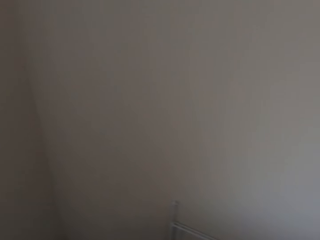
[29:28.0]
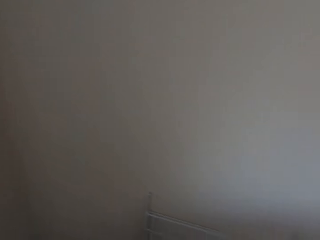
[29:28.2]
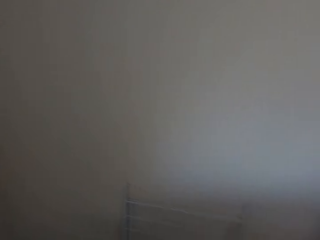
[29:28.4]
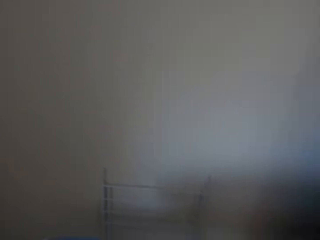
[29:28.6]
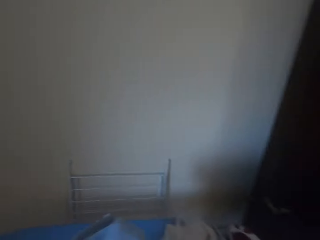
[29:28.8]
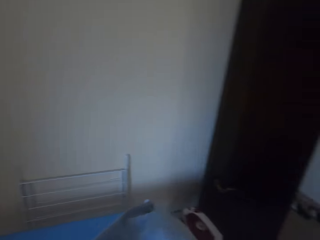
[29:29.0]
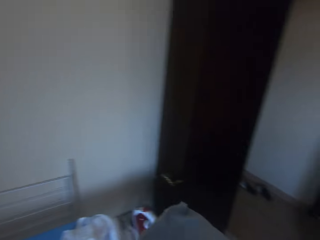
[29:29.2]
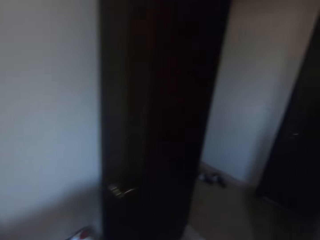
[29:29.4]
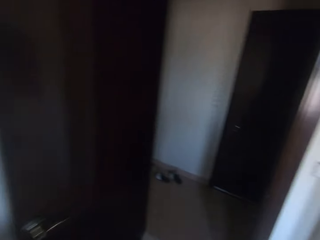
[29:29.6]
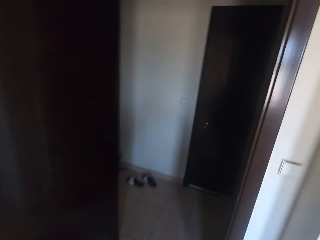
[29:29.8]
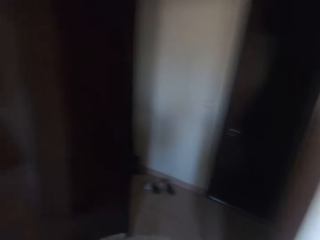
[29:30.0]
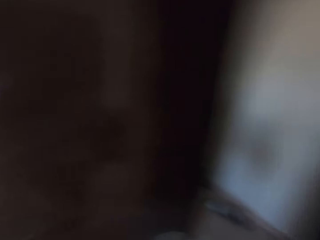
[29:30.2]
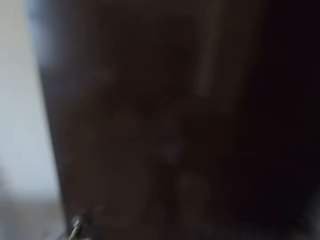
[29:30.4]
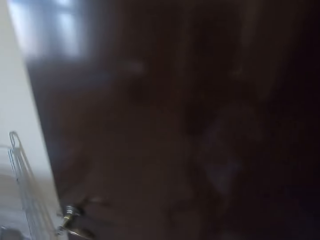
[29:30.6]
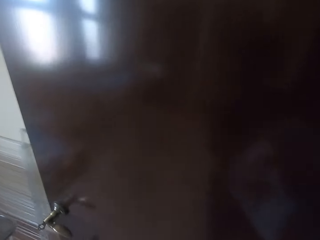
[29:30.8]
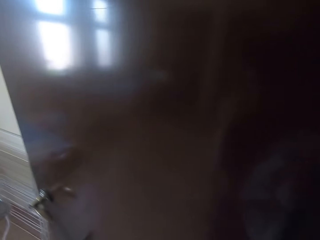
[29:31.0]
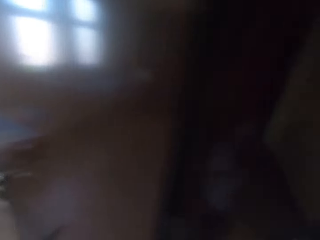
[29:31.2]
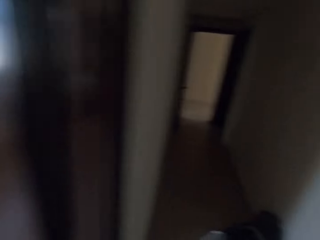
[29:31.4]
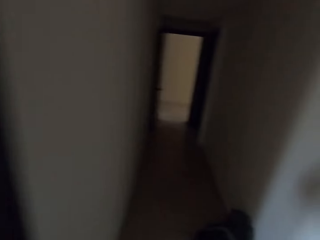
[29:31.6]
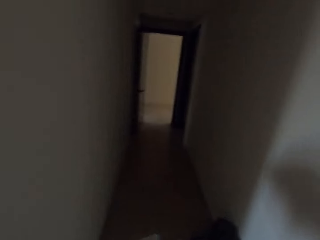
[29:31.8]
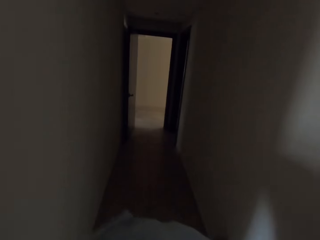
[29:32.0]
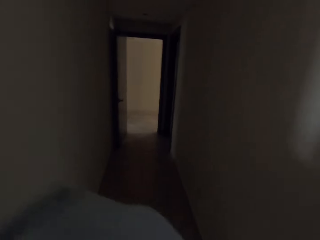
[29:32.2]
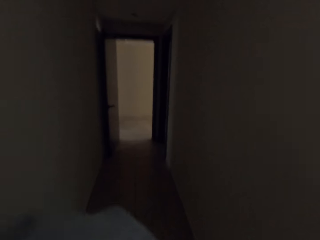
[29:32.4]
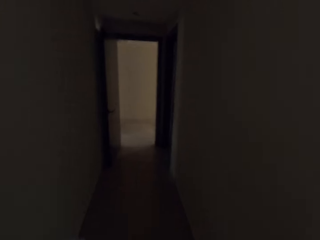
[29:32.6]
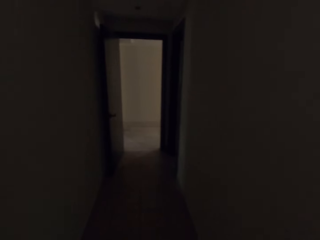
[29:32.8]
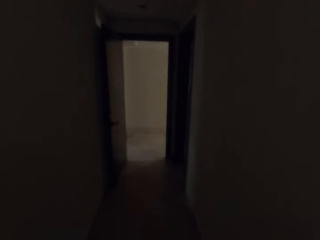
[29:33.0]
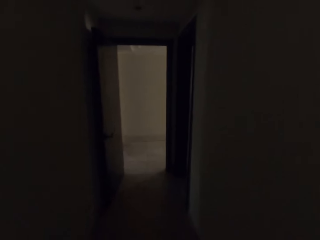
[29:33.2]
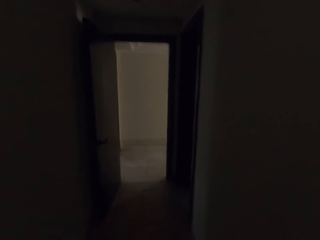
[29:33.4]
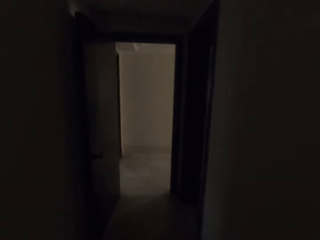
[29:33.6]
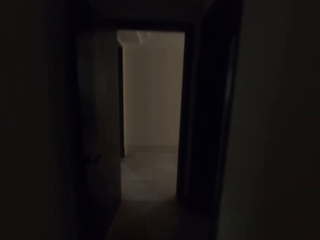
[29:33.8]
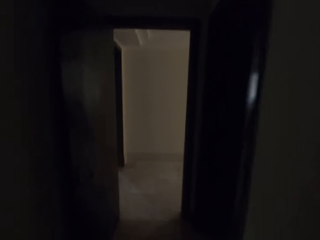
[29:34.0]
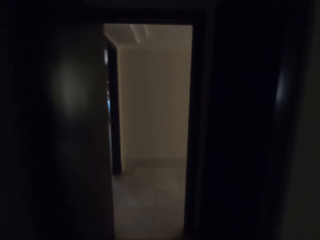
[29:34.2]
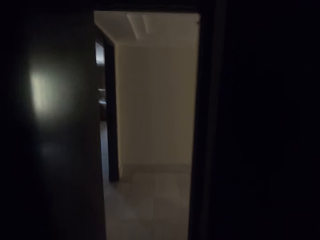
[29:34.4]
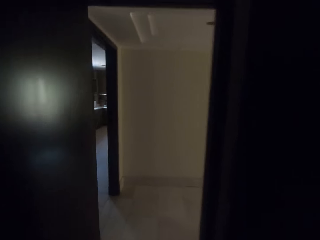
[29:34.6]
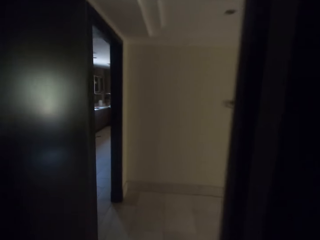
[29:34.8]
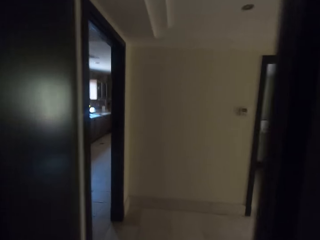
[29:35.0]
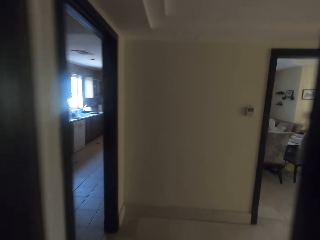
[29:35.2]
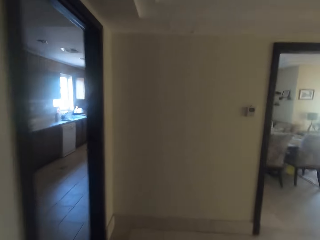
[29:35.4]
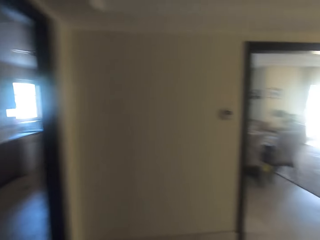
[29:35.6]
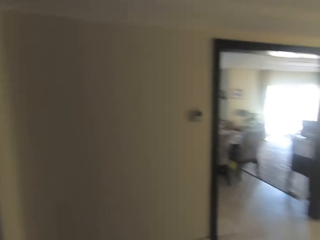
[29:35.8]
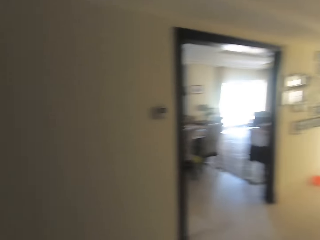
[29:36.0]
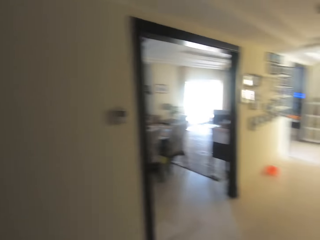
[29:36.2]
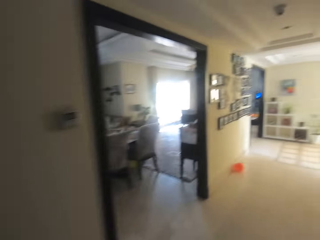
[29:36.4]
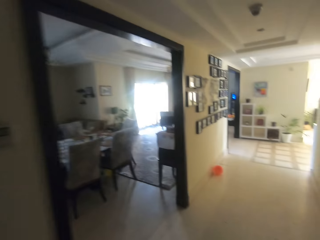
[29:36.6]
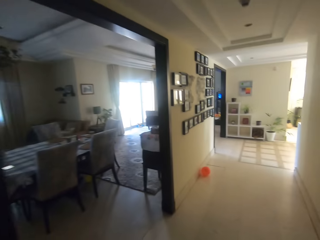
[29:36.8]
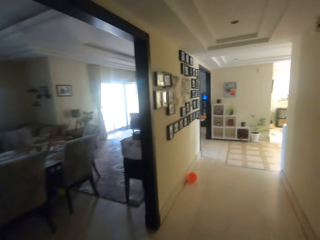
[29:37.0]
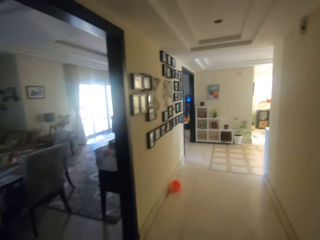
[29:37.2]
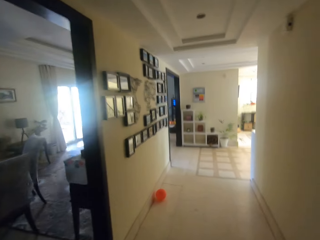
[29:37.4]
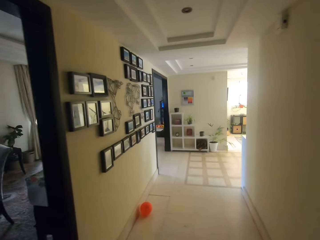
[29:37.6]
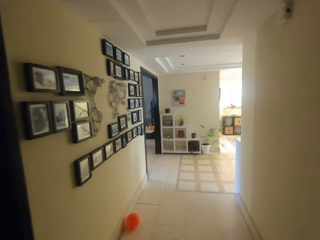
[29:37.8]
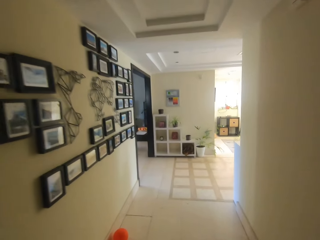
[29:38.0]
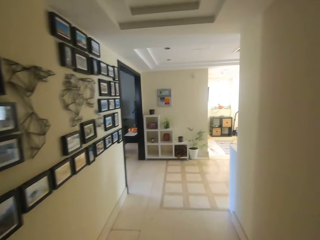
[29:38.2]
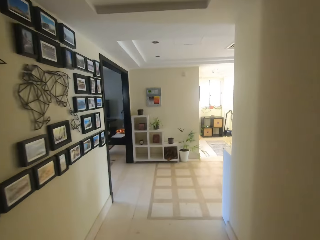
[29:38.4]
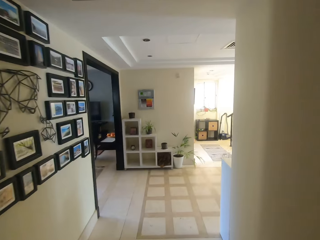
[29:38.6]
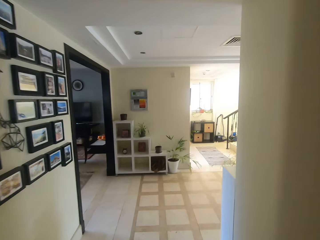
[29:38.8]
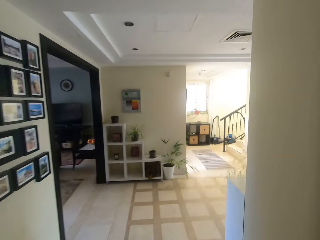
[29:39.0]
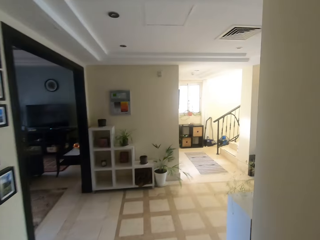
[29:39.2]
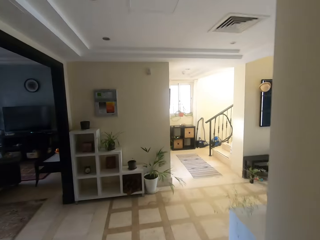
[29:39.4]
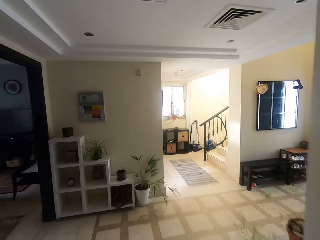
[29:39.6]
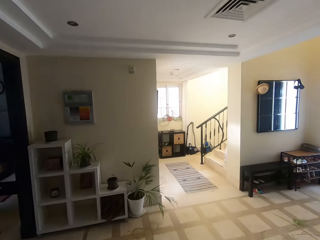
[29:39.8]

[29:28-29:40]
The camera wearer picks up the clothes. They walk around.

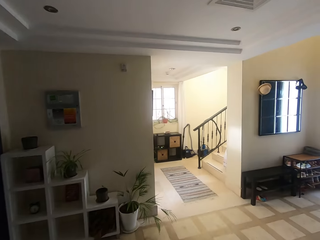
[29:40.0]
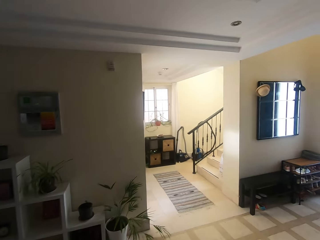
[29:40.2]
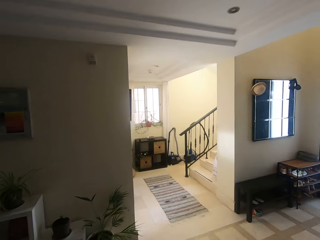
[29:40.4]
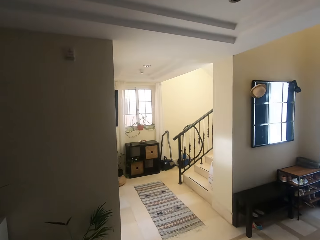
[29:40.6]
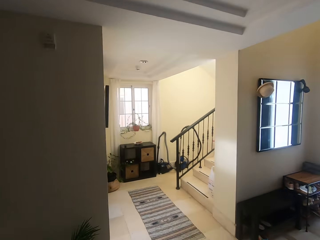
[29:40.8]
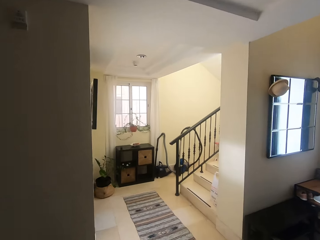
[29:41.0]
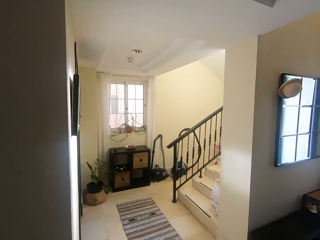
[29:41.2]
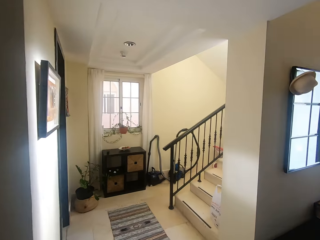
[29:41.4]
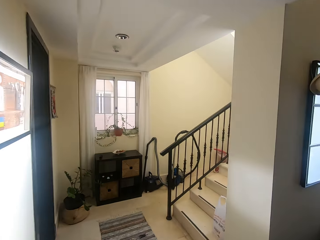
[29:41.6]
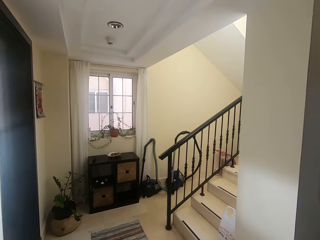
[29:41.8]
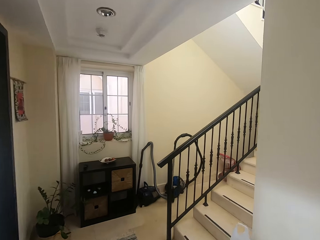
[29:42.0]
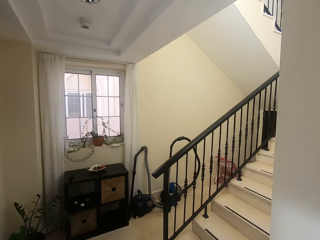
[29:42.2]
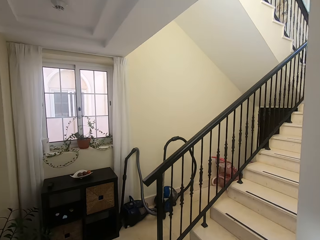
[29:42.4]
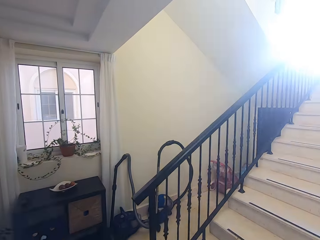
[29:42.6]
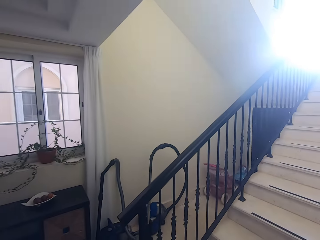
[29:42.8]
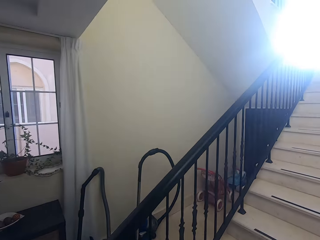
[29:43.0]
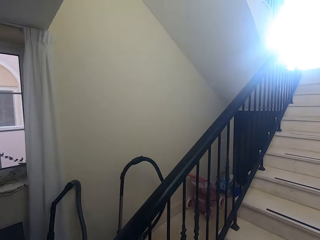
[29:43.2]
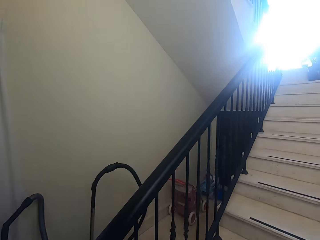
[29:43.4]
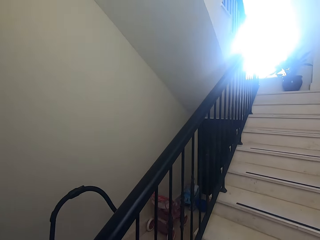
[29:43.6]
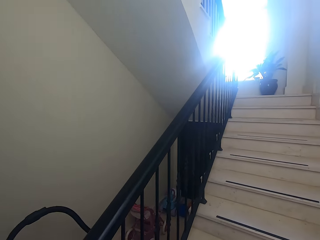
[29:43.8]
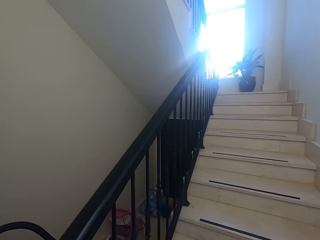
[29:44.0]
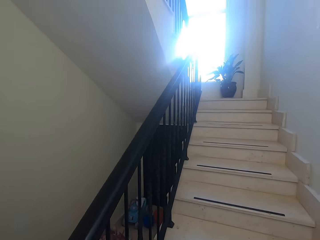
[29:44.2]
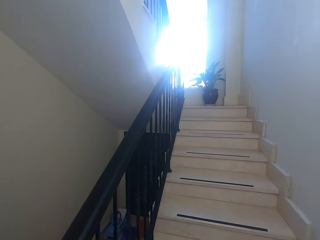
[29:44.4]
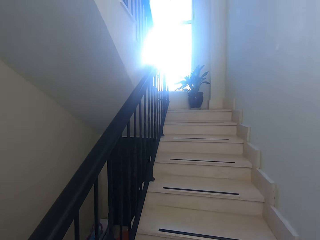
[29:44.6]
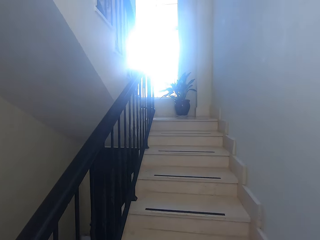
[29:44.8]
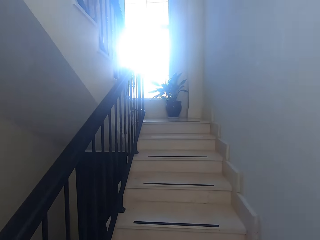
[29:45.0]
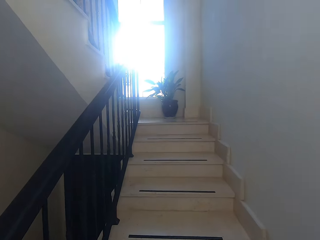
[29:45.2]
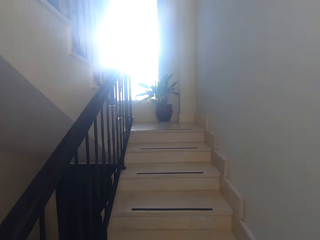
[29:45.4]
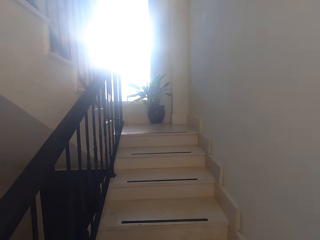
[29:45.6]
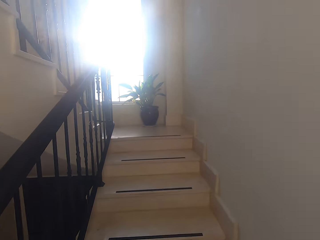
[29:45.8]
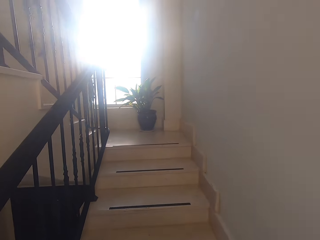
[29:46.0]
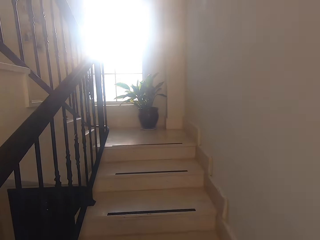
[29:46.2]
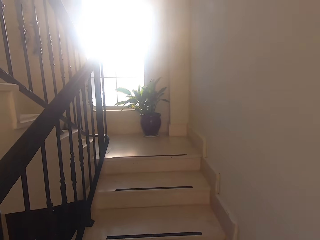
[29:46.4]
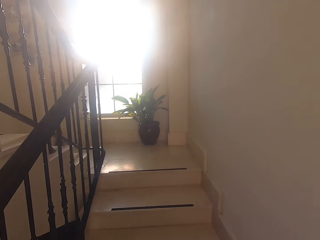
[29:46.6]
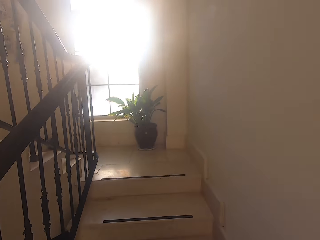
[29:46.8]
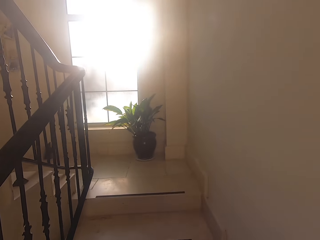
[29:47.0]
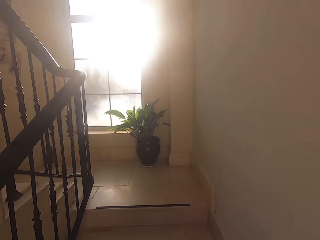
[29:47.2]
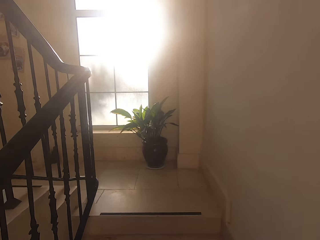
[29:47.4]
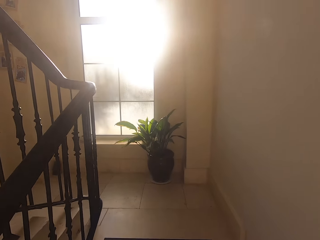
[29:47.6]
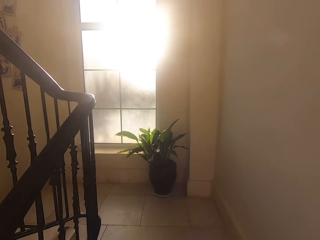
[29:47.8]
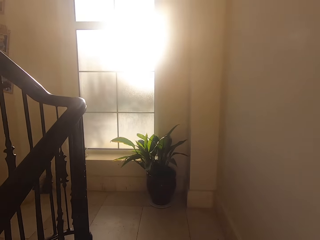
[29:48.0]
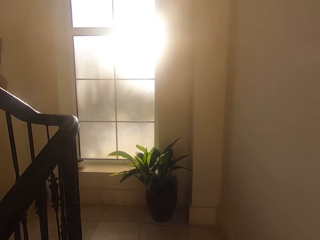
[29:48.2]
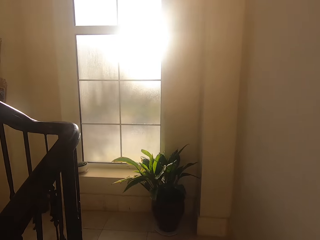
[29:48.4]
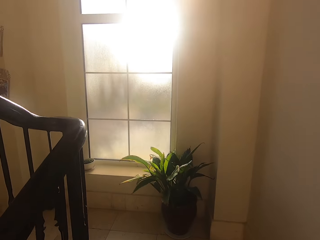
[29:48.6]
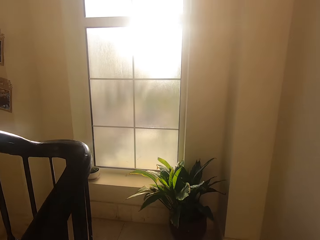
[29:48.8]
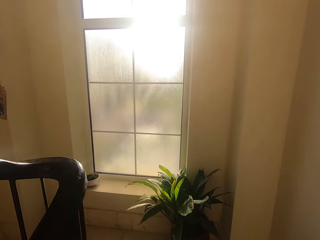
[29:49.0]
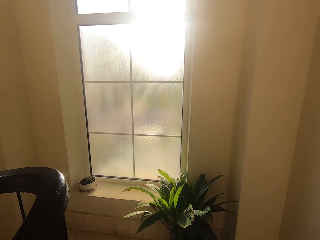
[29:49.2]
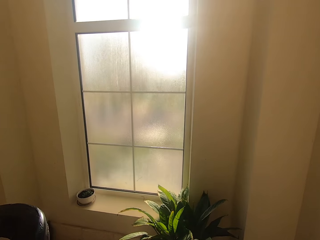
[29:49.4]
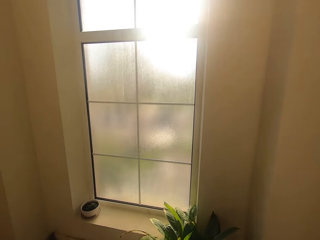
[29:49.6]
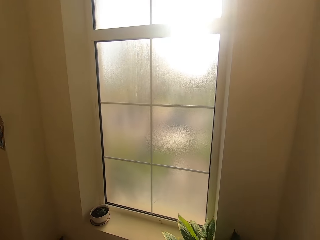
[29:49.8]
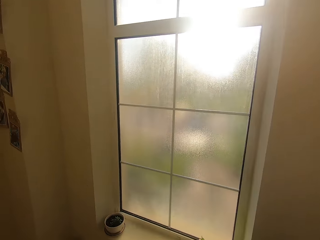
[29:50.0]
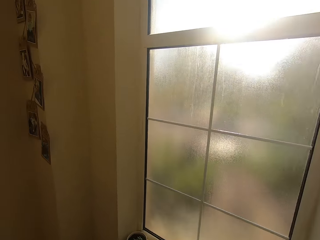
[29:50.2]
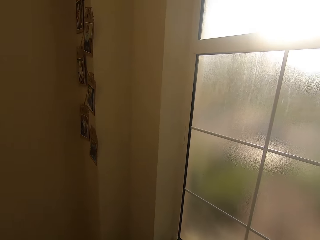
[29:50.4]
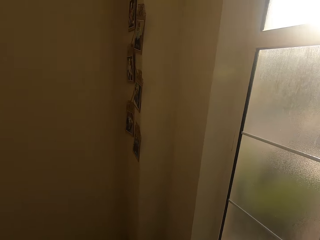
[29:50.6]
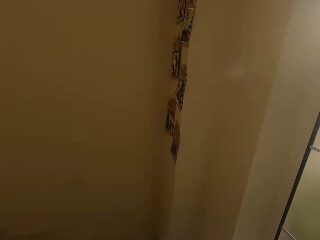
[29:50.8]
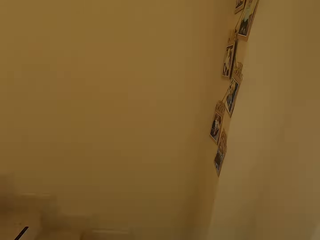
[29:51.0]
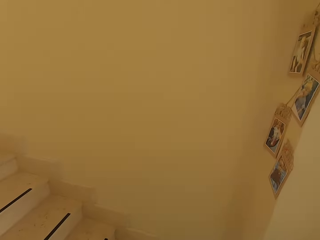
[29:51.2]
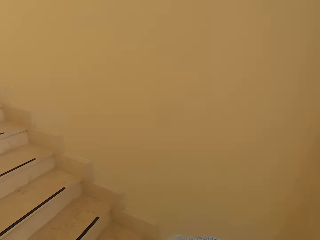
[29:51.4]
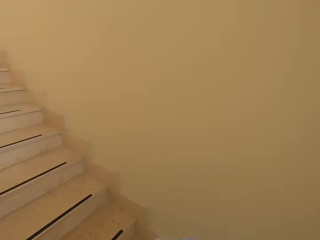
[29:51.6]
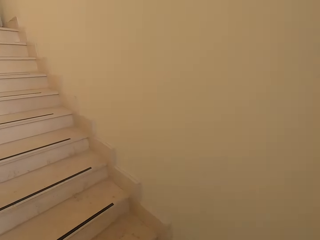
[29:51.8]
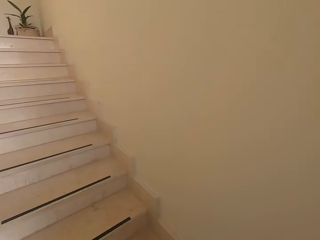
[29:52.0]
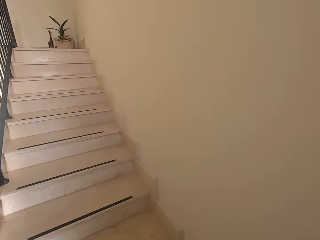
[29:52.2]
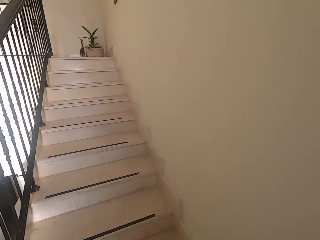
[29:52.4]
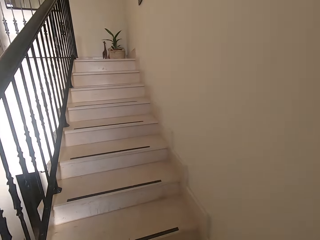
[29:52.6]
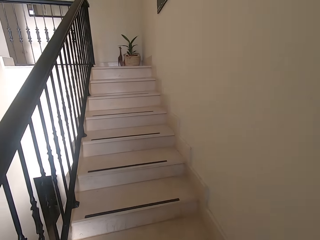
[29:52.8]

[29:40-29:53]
The camera wearer climbs the stairs.
